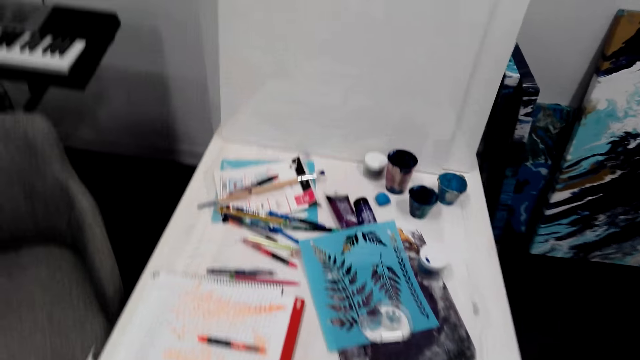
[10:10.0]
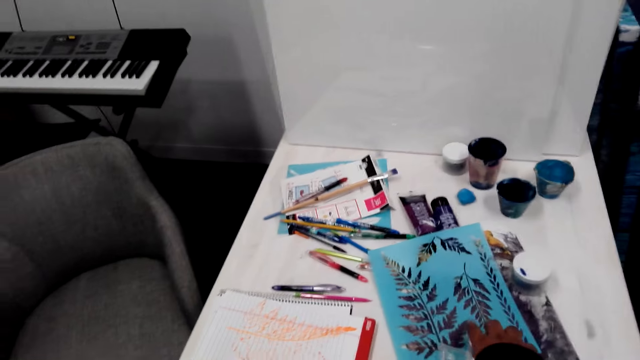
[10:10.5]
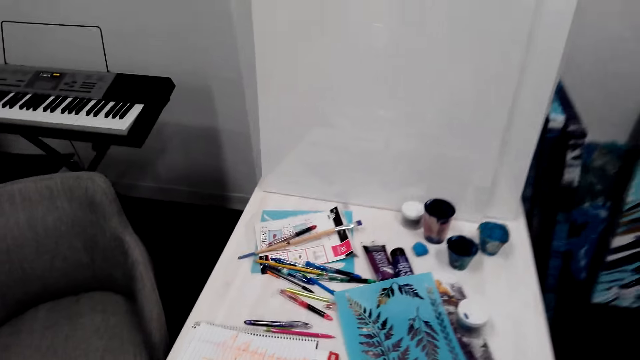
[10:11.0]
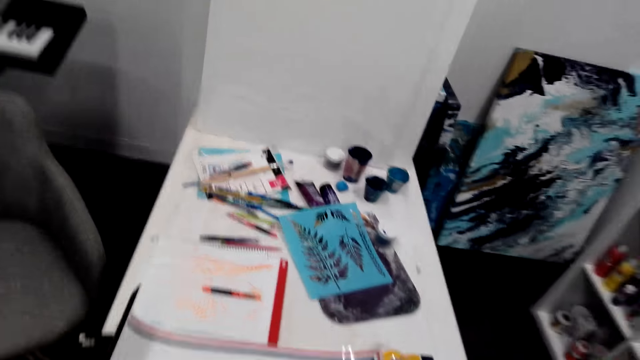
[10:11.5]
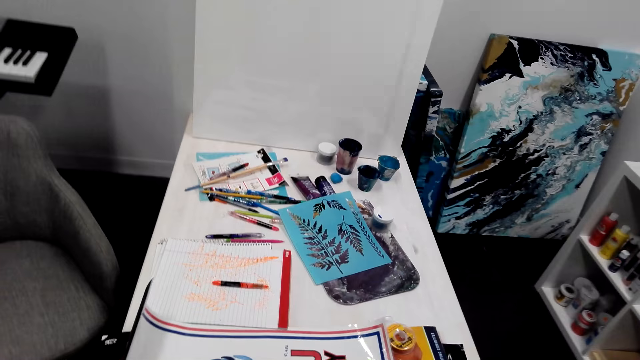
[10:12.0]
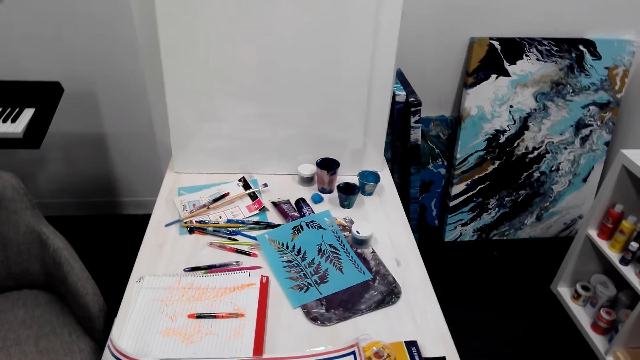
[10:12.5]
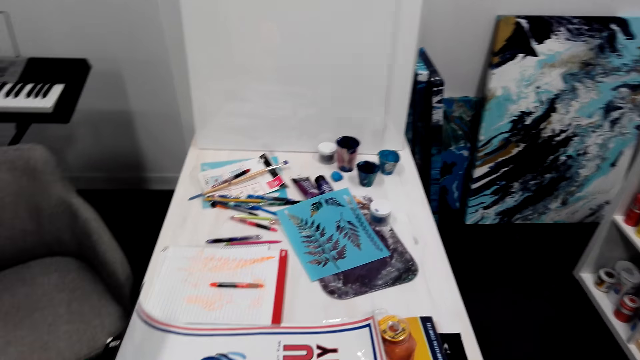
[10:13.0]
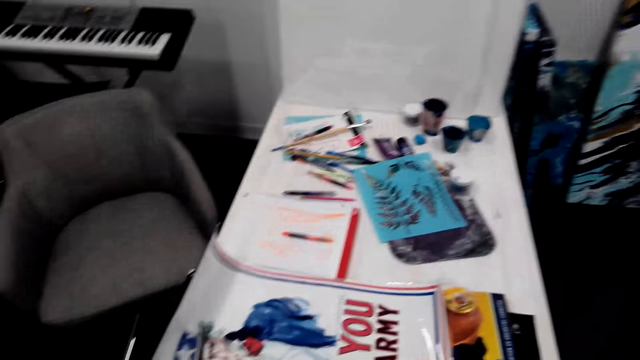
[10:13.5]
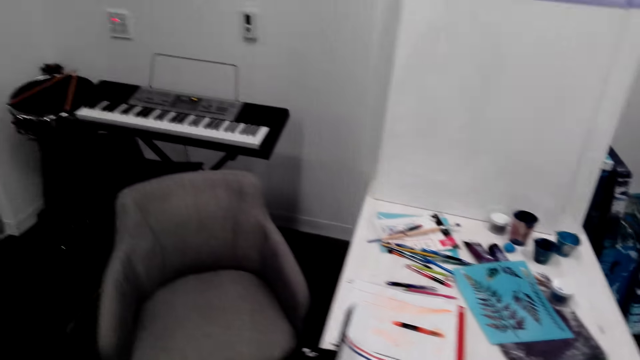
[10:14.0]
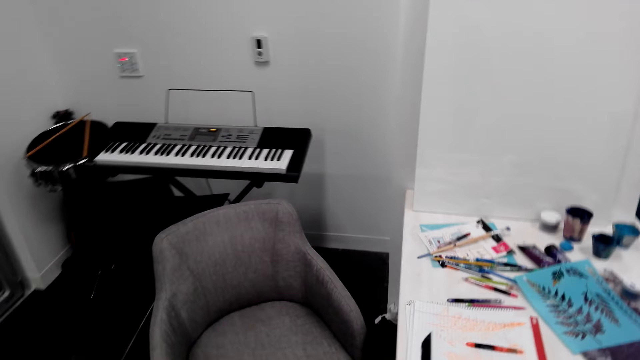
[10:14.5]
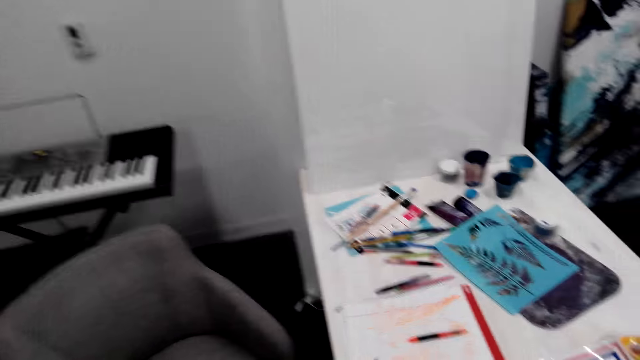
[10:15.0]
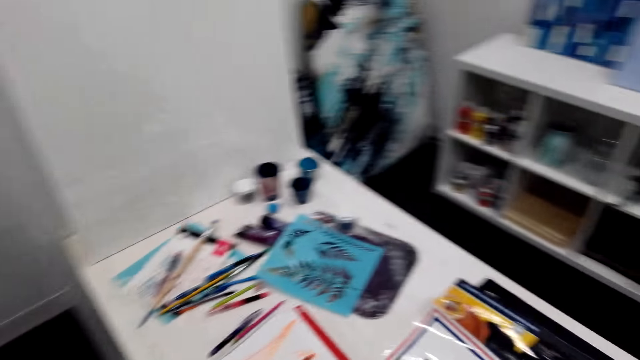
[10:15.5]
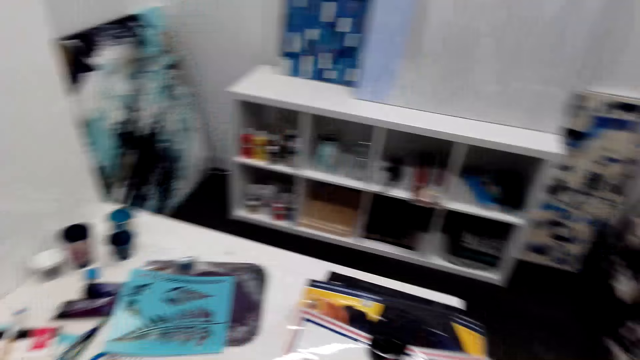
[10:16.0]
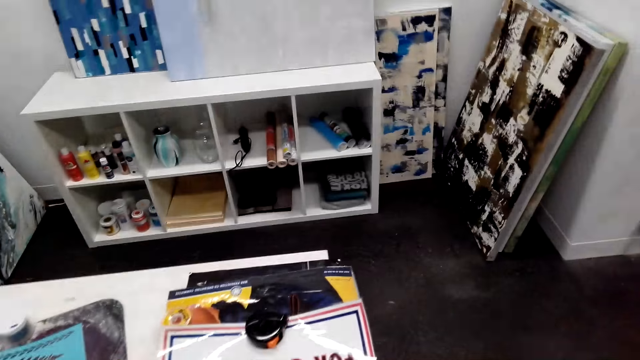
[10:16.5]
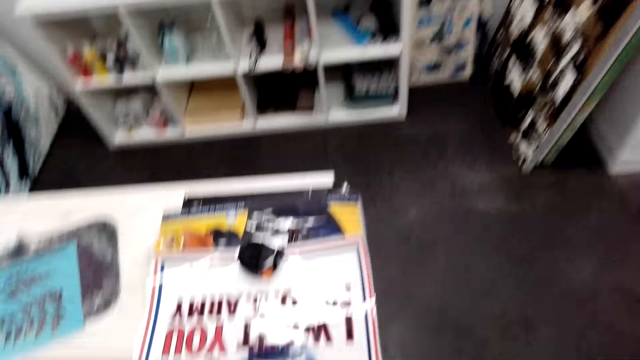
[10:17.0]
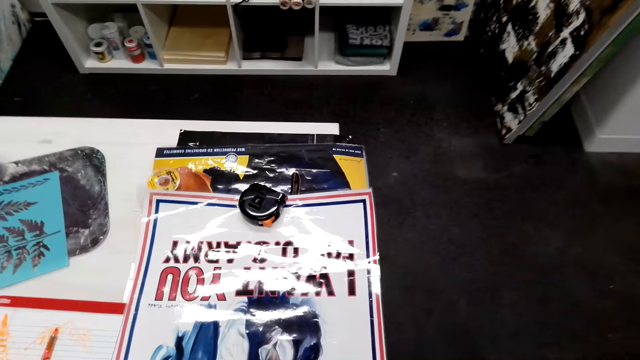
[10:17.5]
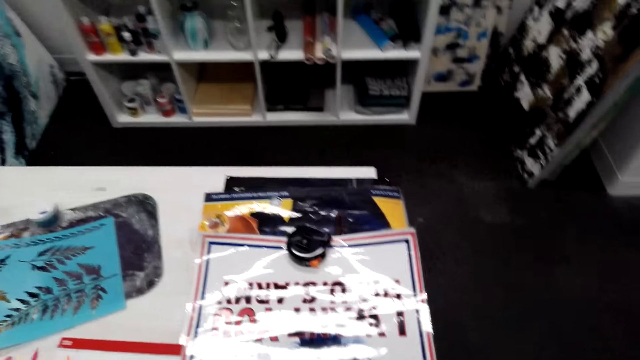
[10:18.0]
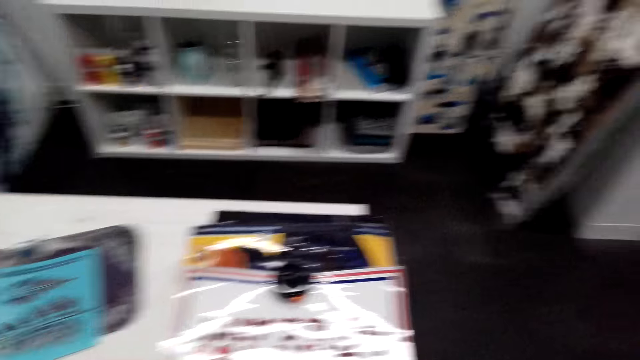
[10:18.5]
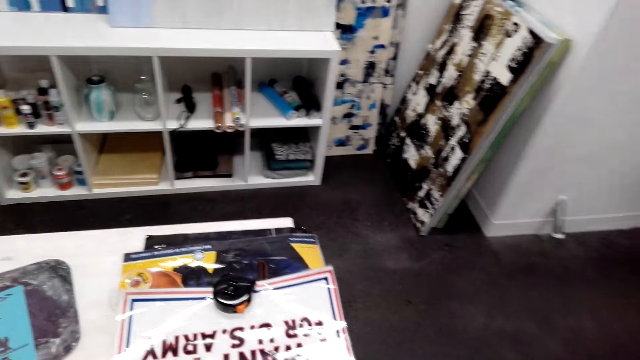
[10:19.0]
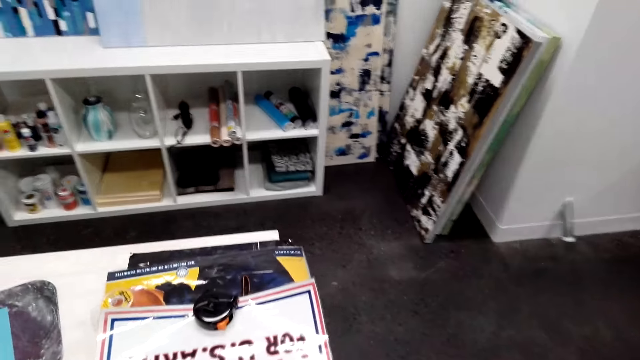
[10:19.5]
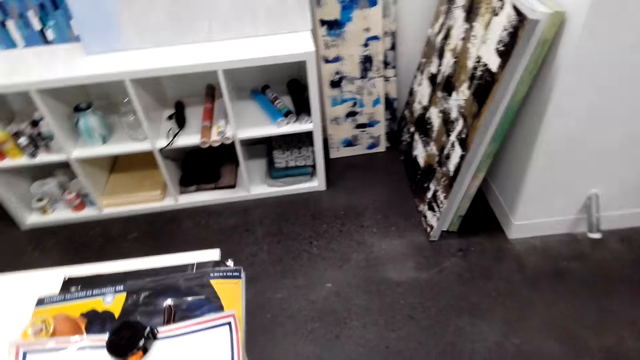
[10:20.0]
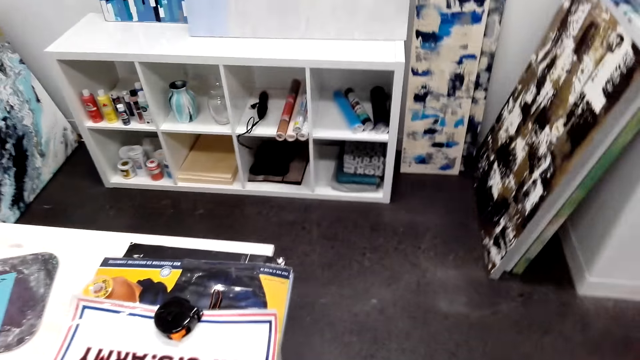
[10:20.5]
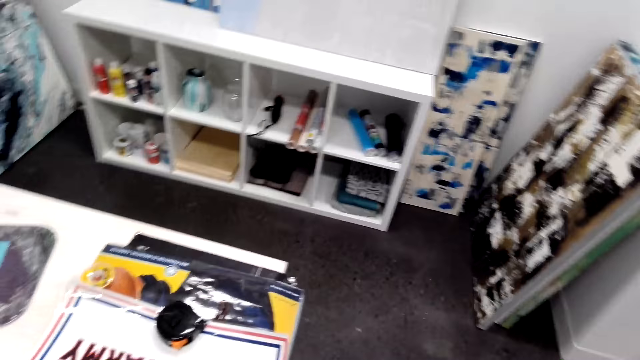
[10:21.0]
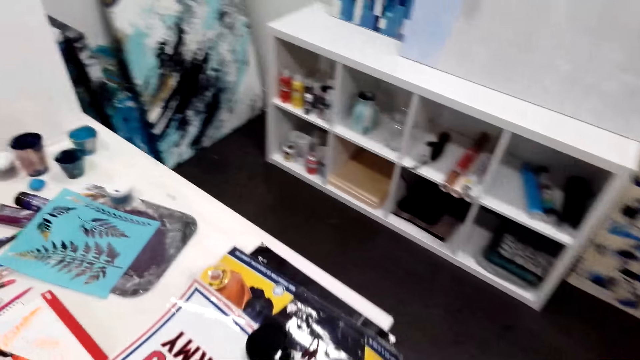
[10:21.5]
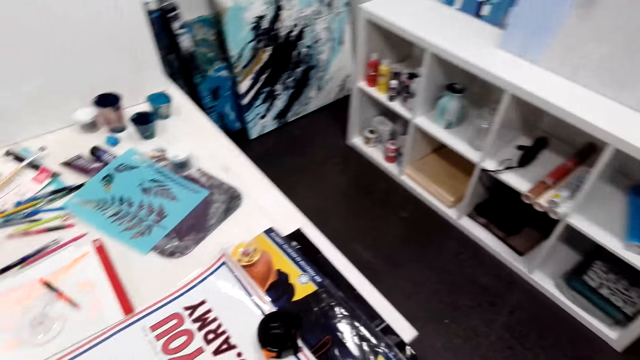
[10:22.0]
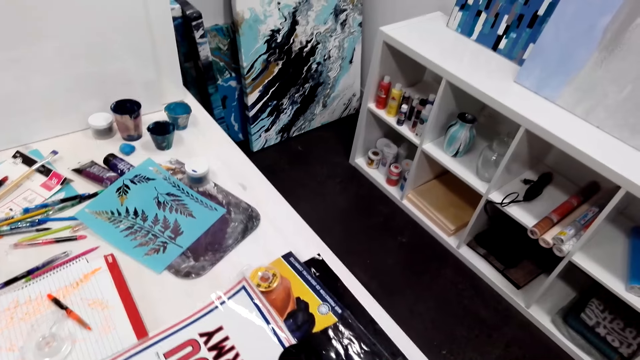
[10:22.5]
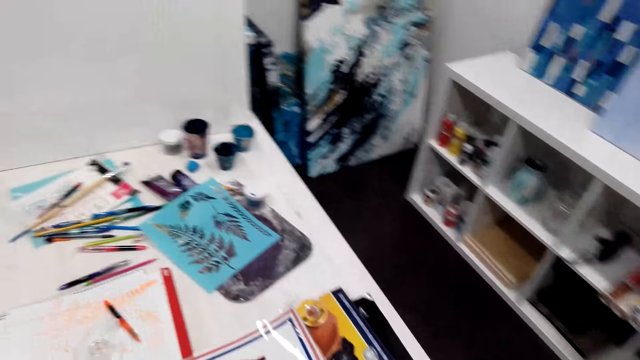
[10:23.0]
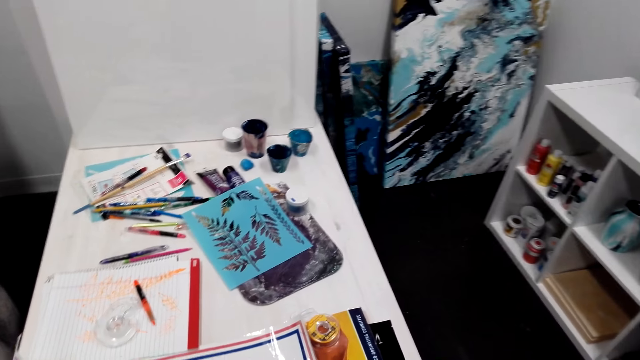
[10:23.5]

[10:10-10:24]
The camera wearer walks around.

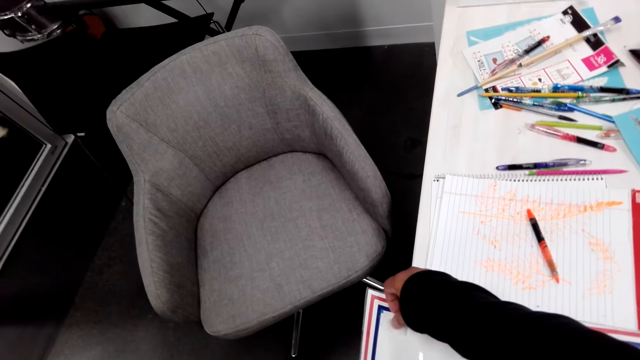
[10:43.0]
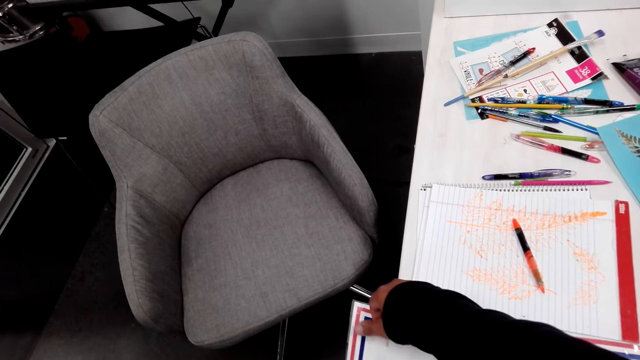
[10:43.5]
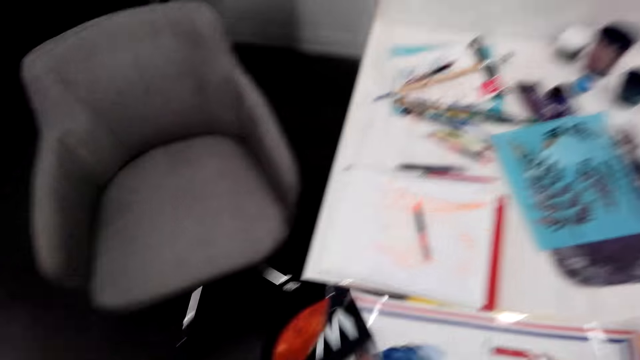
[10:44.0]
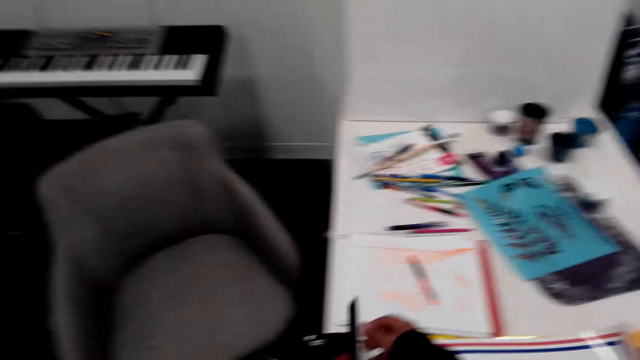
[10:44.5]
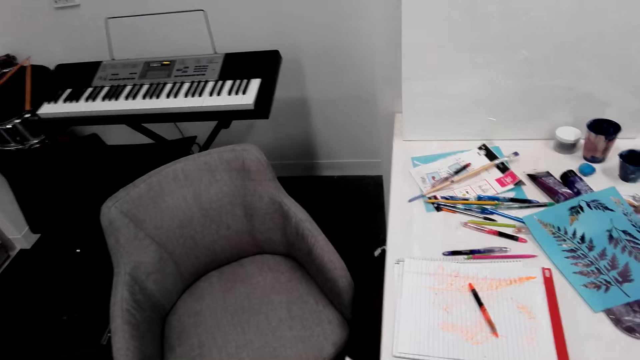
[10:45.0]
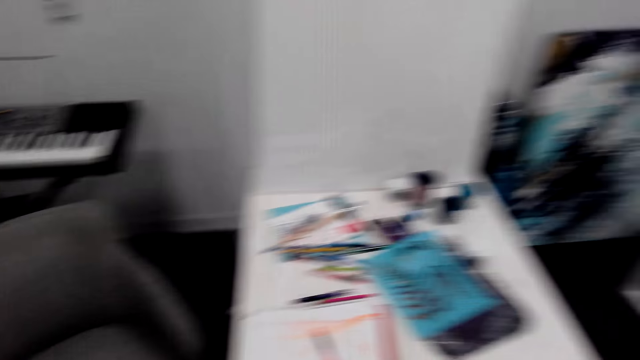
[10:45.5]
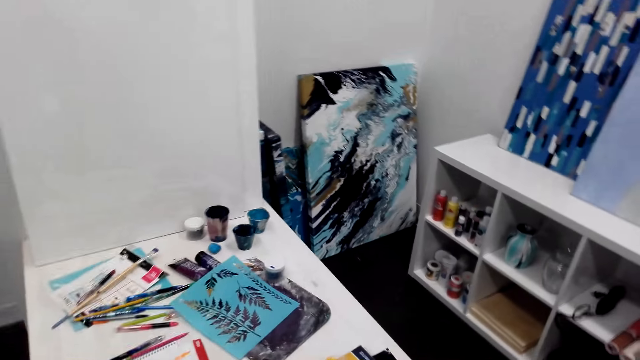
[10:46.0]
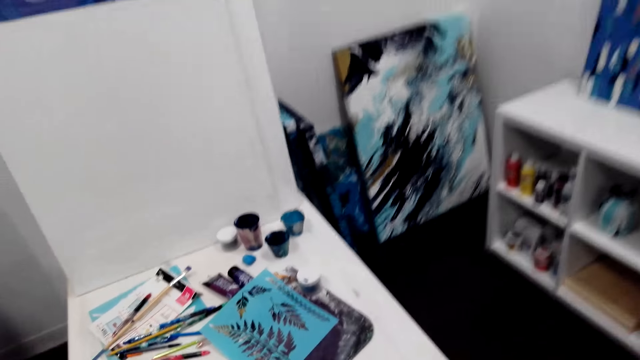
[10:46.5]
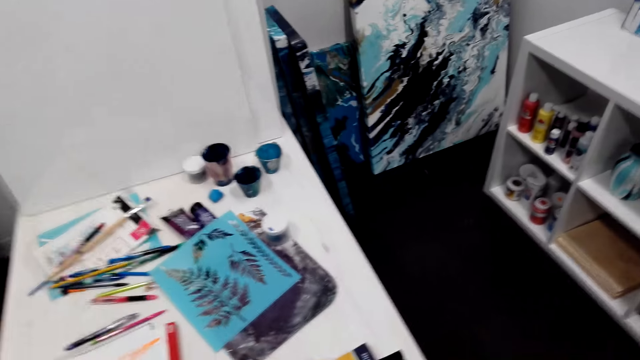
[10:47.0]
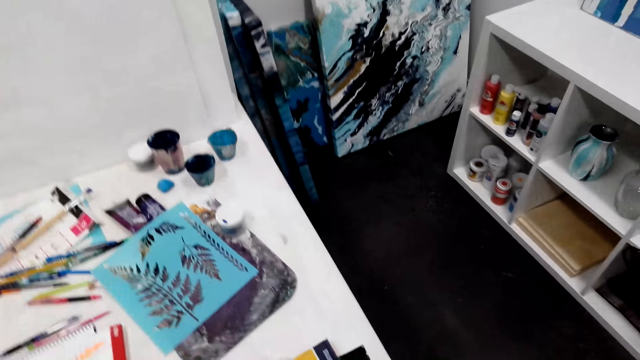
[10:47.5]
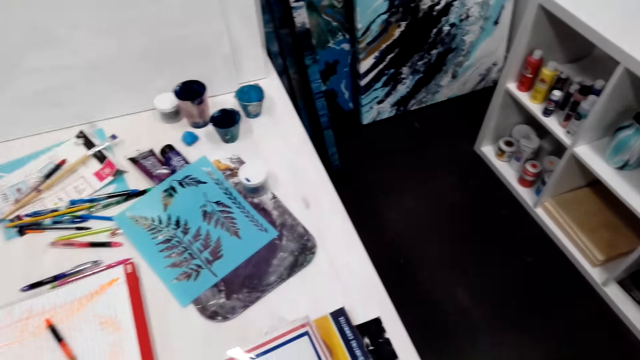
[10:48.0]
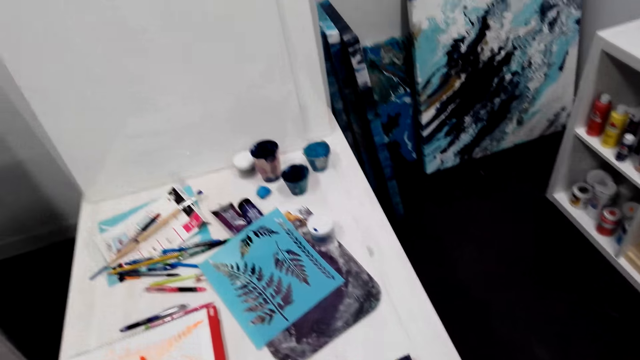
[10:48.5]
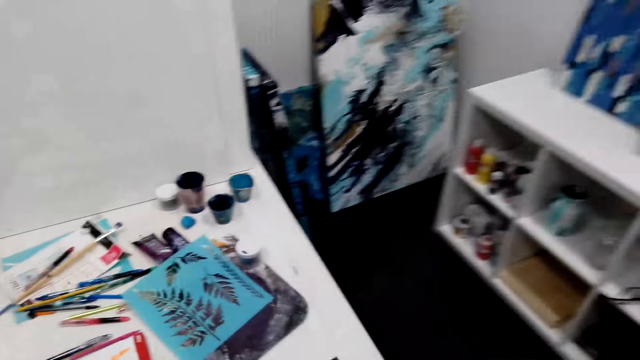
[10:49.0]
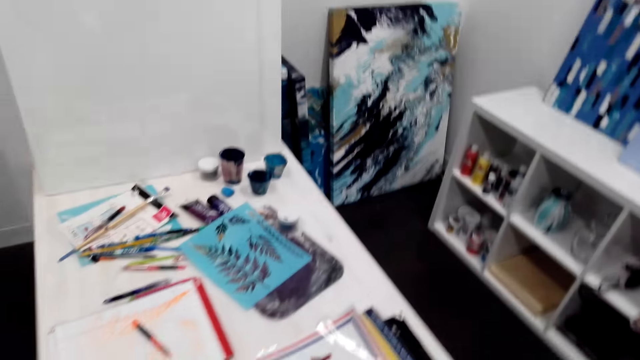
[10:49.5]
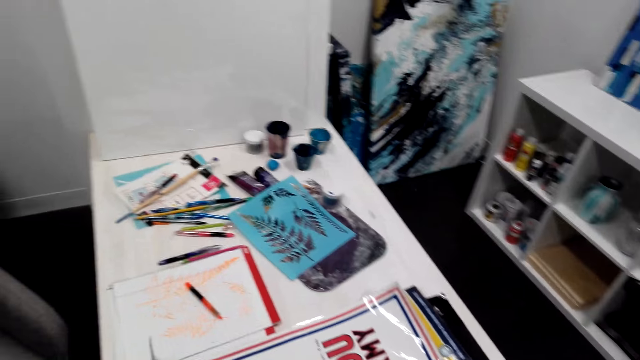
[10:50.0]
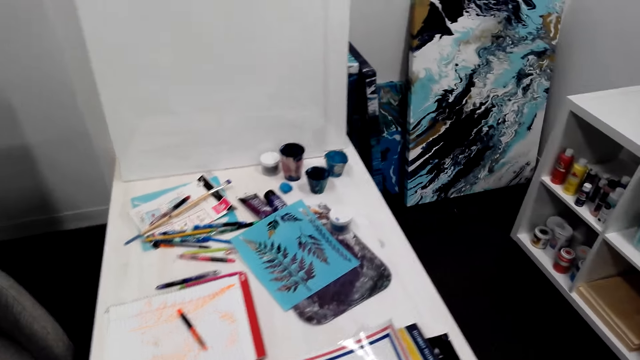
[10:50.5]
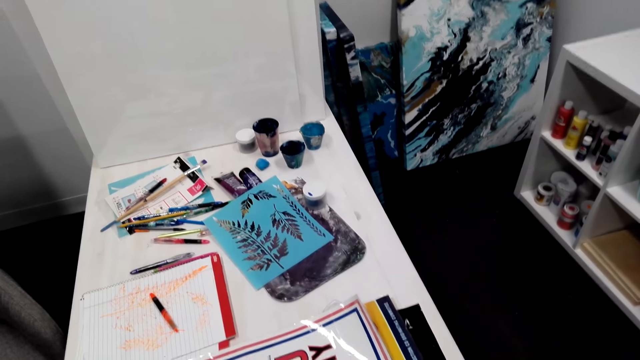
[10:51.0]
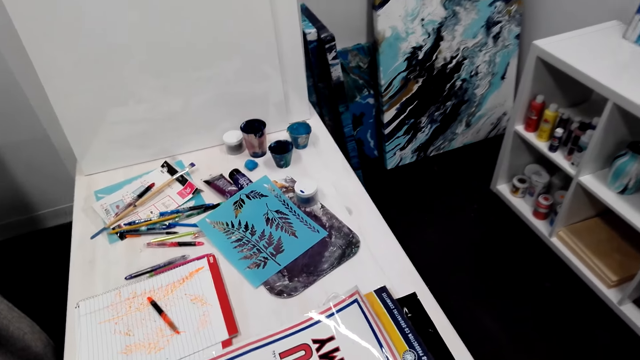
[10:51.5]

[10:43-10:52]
The camera wearer picks up a chart. They walk around.
